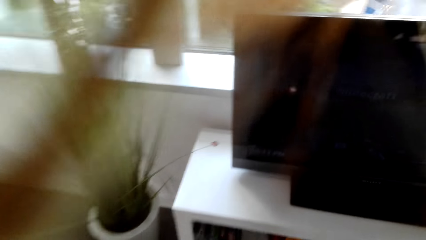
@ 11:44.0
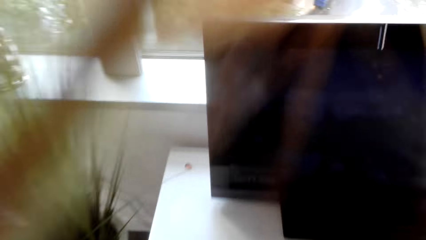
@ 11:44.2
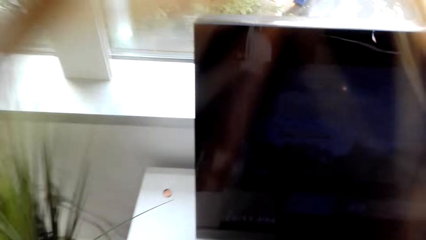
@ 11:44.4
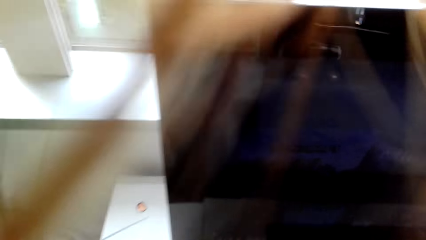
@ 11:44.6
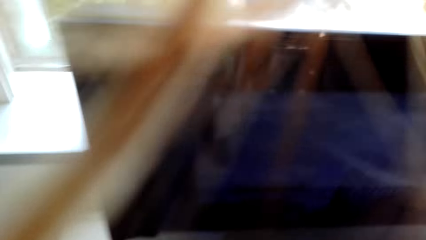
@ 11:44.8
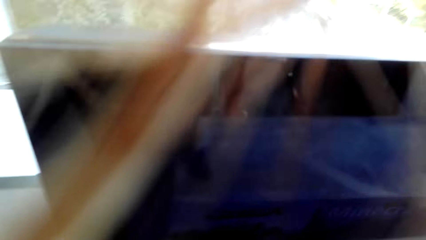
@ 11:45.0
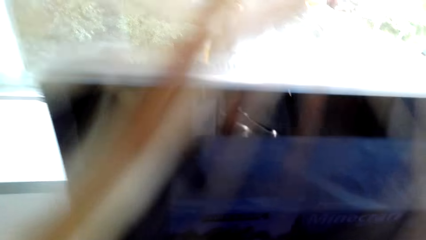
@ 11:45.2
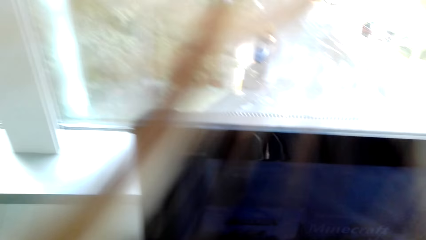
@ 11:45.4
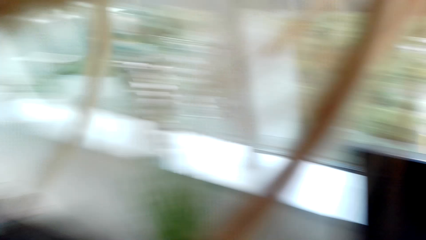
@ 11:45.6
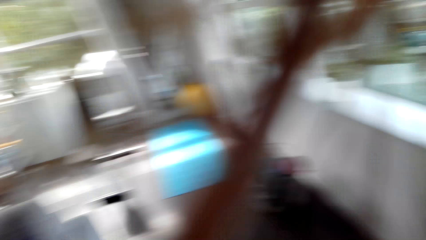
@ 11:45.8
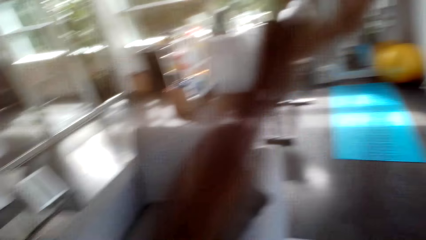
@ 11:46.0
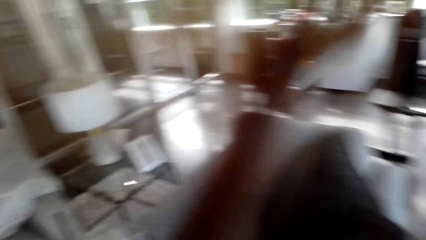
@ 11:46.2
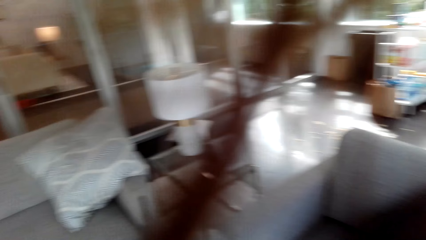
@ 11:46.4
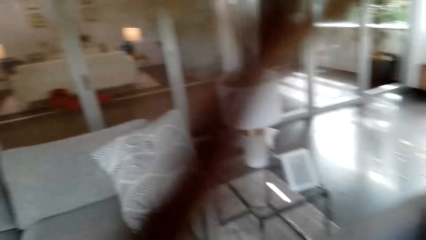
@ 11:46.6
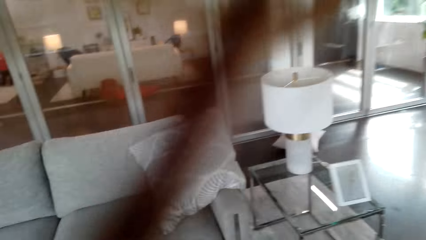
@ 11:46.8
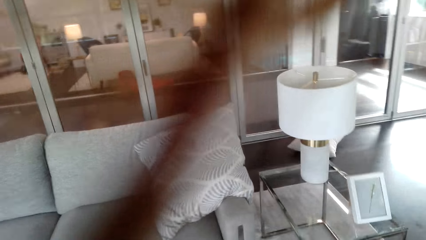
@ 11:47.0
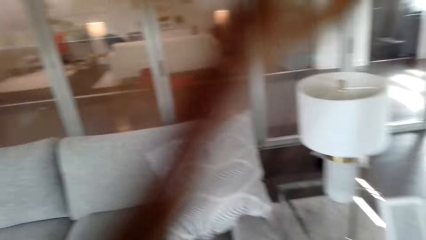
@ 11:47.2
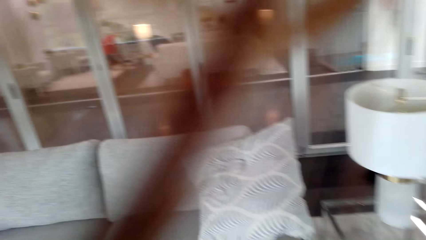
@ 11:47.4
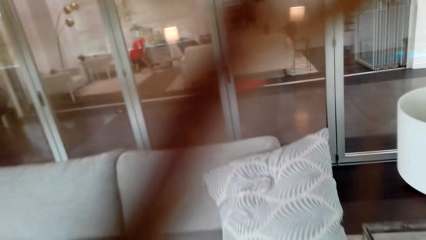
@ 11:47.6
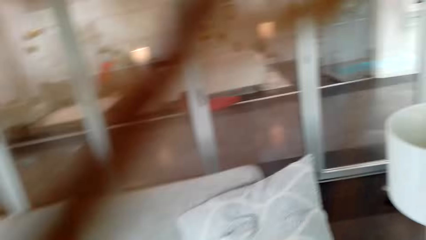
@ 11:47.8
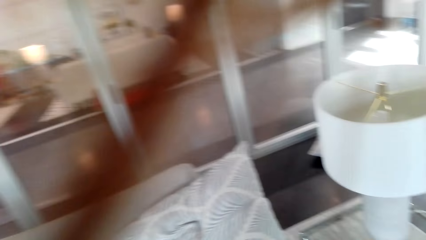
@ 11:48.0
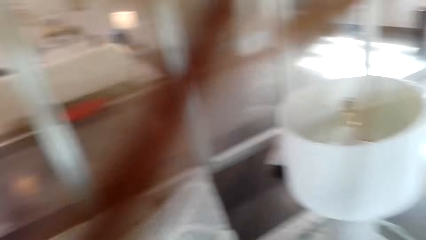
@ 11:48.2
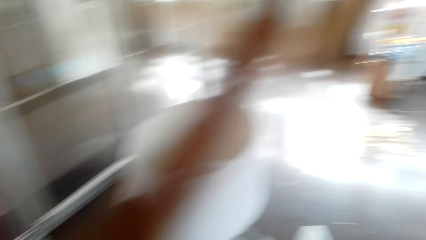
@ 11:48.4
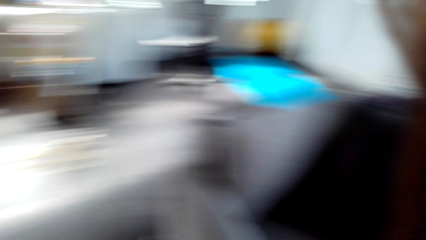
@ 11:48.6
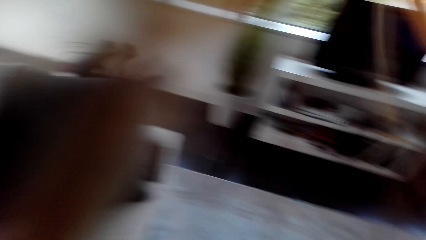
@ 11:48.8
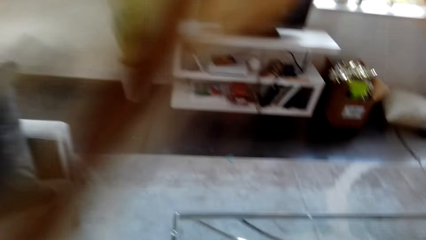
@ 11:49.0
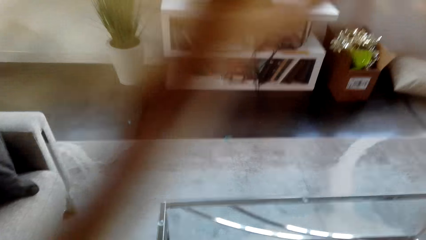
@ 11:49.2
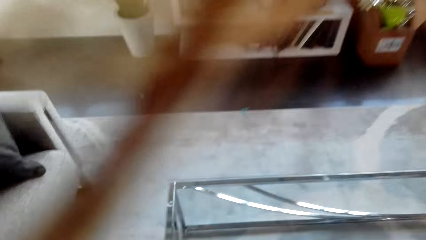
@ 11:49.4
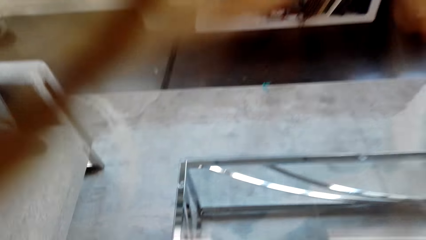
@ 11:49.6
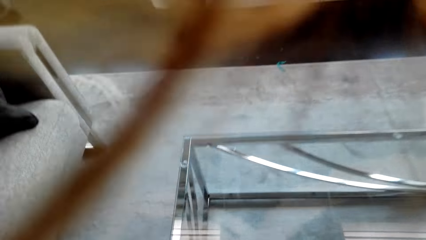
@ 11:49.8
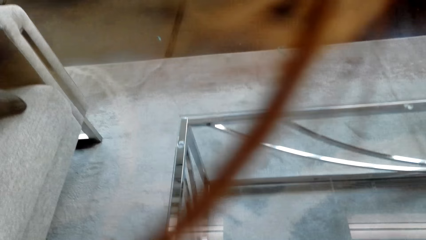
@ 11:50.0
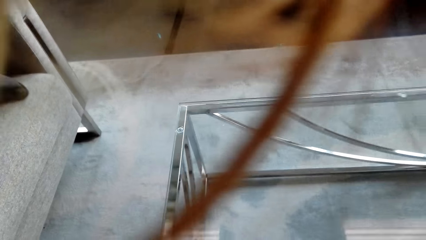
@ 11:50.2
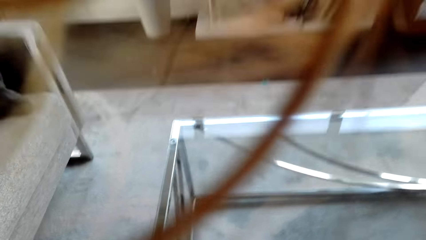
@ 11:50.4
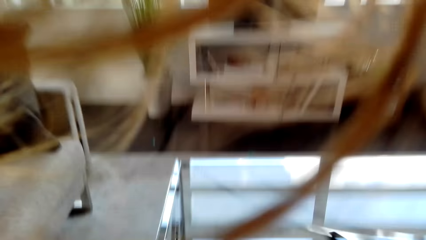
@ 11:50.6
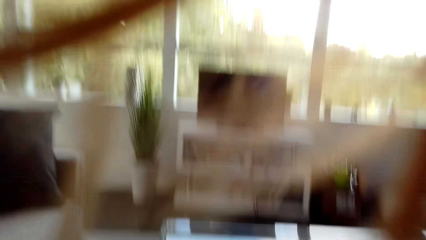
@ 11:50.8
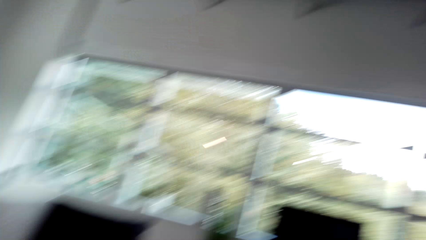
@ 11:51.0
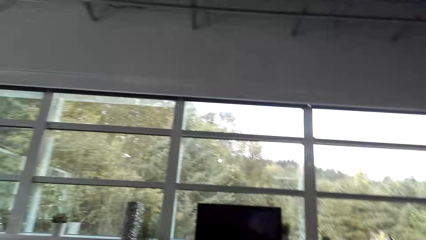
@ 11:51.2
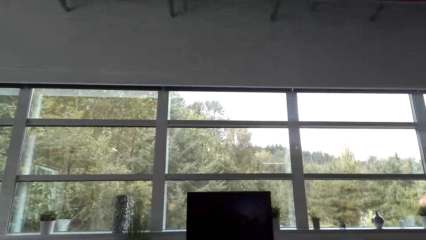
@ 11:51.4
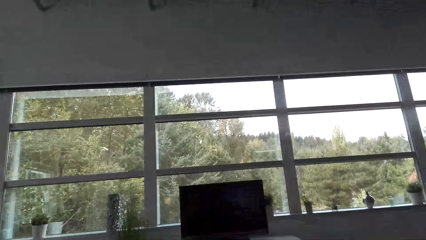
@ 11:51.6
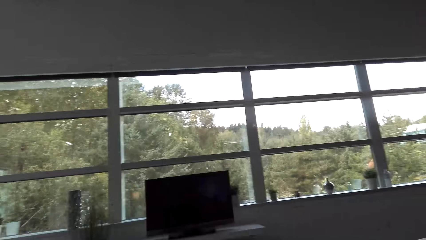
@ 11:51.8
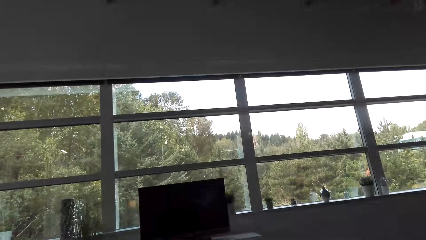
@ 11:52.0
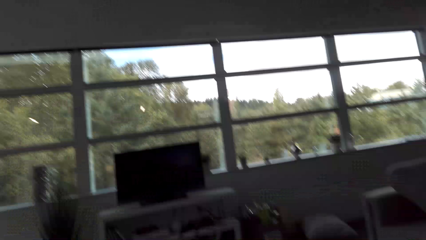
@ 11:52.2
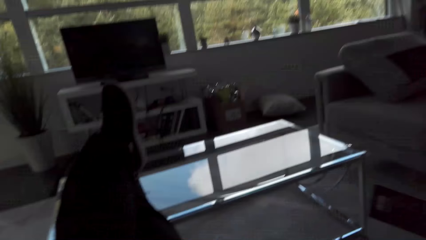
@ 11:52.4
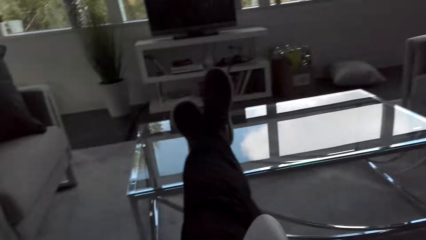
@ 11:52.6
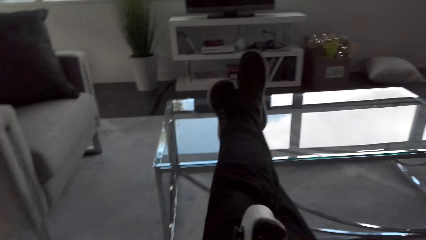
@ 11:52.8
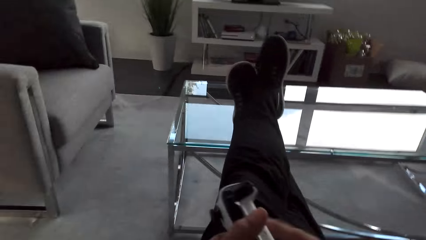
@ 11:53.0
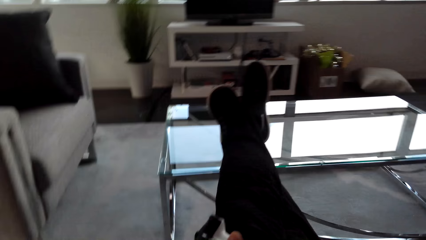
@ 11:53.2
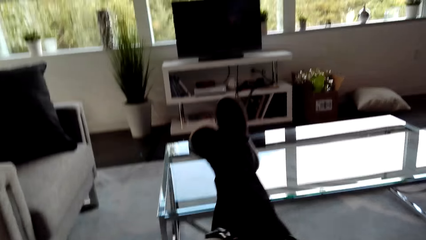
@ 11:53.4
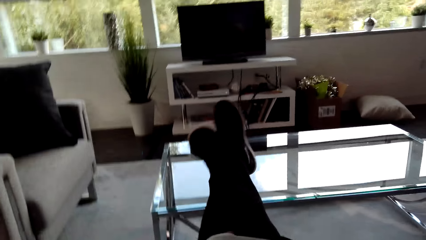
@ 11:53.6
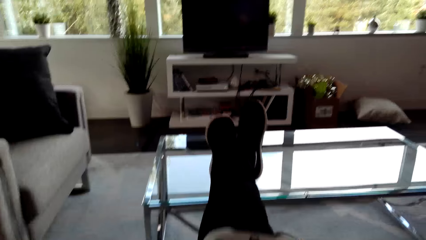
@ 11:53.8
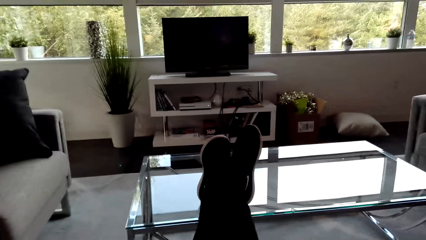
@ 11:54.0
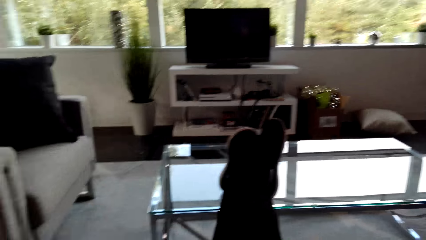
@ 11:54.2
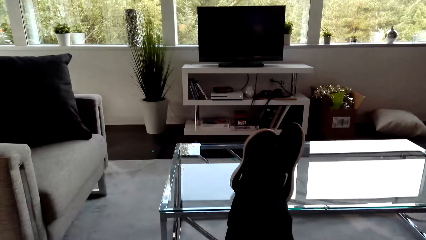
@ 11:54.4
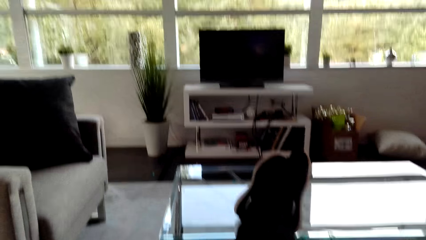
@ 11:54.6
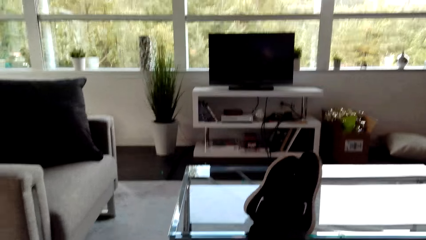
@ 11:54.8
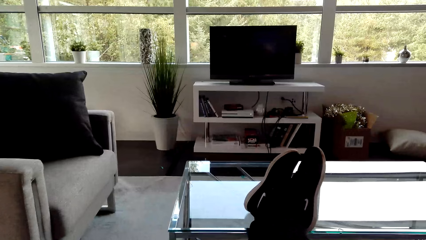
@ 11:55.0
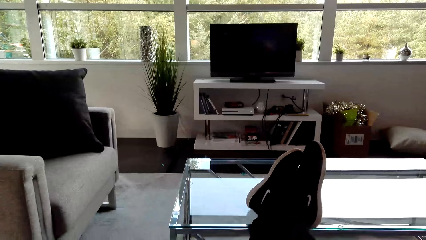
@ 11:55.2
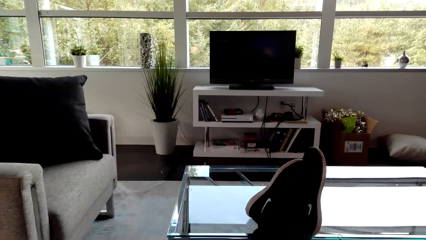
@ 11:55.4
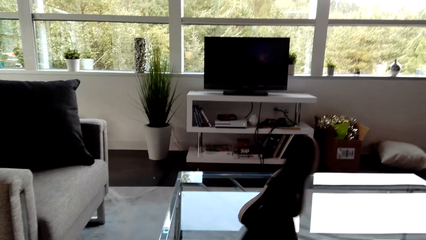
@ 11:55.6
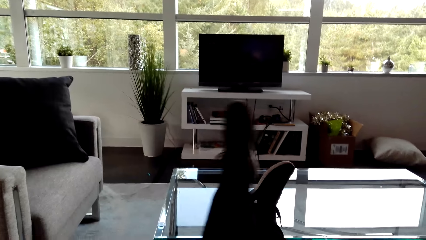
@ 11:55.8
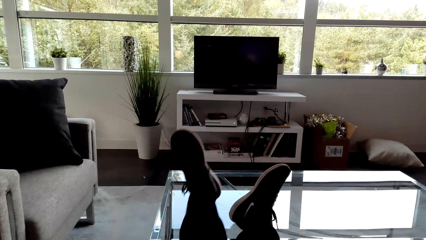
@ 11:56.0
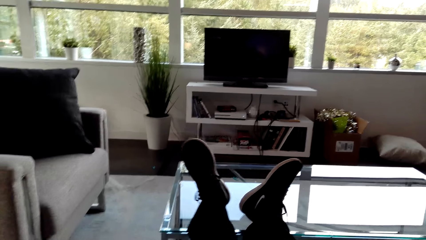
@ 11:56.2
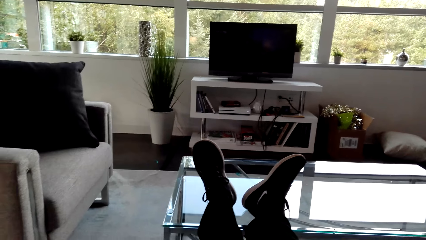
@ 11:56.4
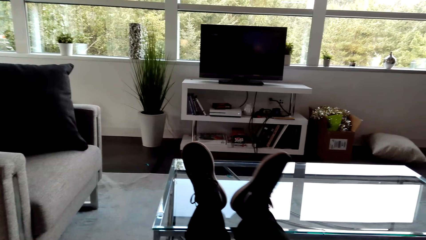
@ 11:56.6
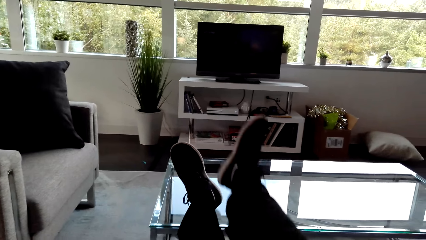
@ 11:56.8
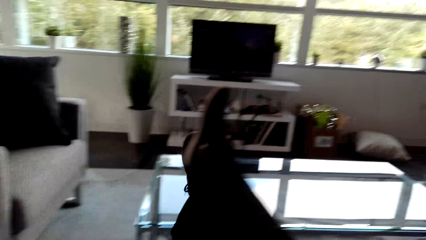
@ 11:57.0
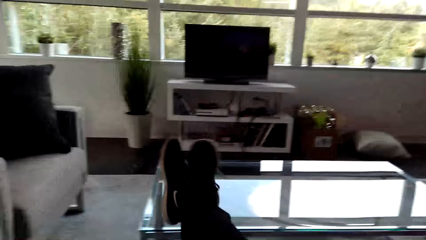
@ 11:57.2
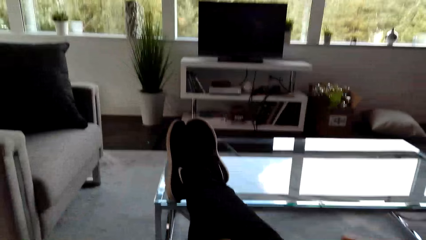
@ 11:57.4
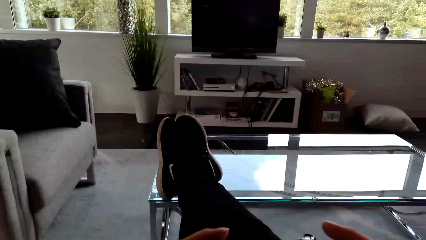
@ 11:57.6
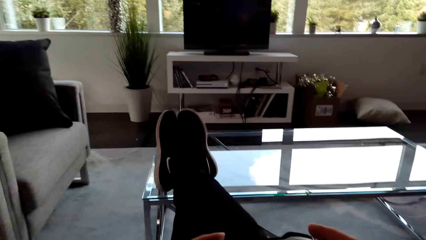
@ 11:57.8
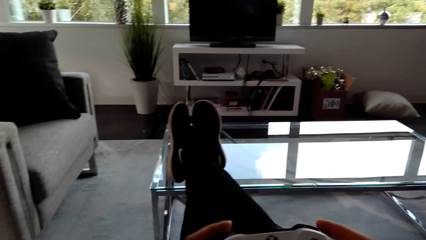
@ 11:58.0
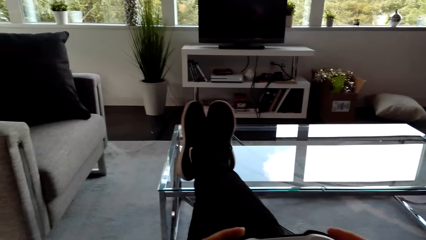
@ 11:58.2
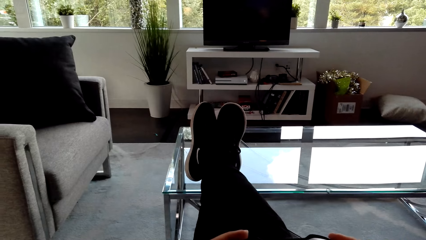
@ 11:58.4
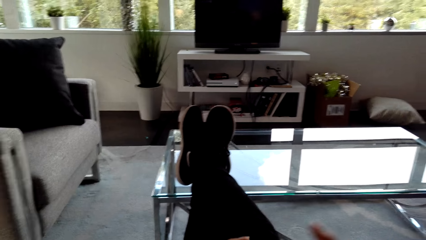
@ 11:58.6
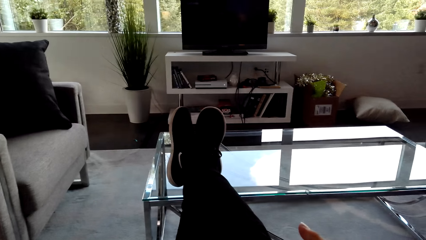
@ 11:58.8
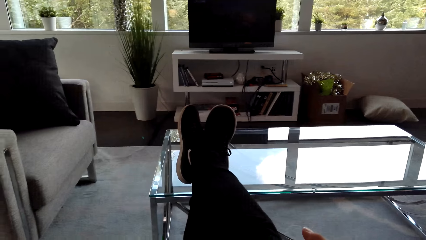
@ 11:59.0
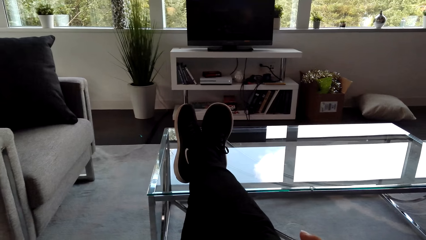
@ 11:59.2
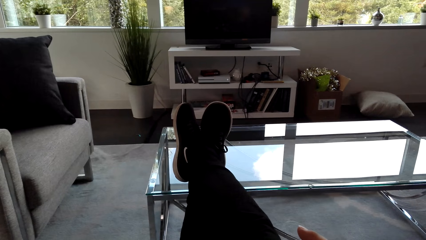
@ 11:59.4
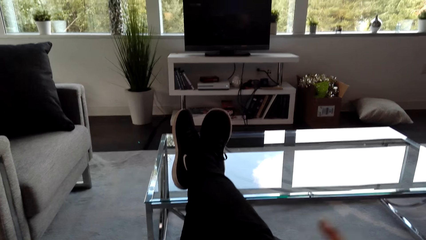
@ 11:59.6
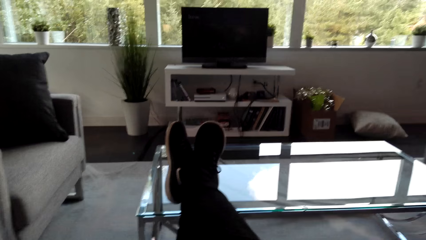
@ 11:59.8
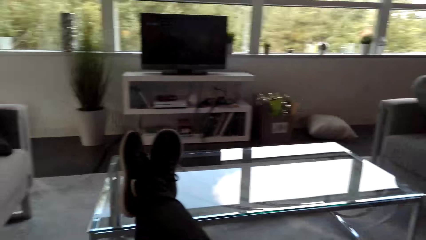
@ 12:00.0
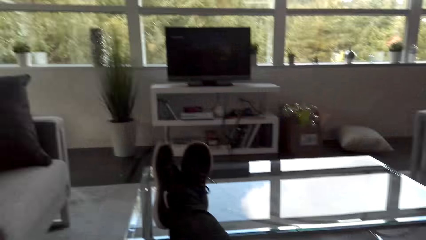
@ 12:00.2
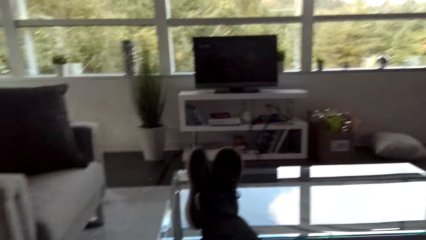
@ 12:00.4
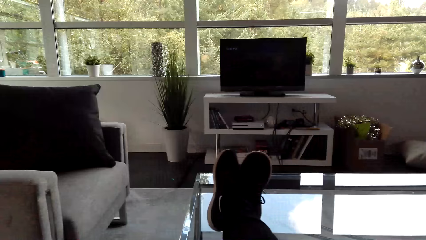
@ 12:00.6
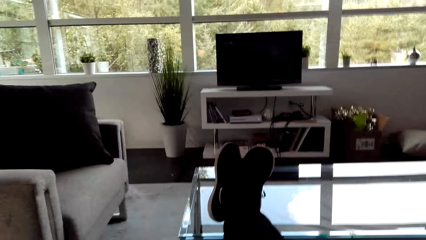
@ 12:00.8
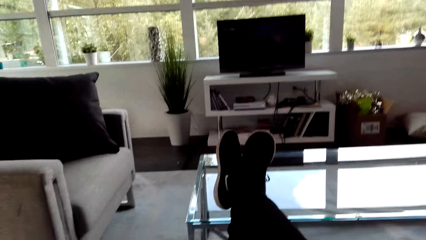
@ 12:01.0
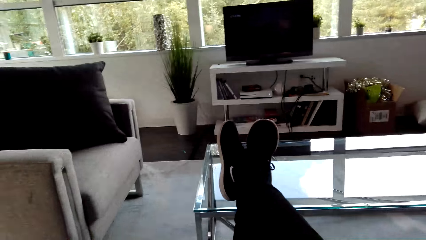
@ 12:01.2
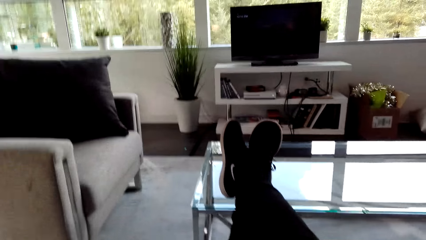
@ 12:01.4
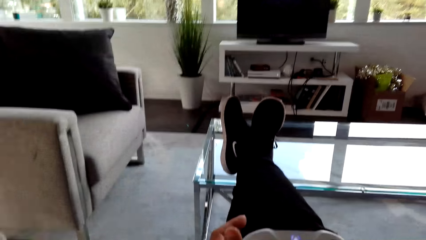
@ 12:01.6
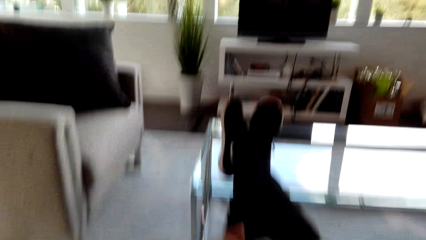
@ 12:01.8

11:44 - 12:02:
The camera wearer looks around the room. She sits on the couch. She looks around the room. She adjusts her feet. She crosses the legs. She adjusts her feet again. She uses the PlayStation. She looks at the television.
